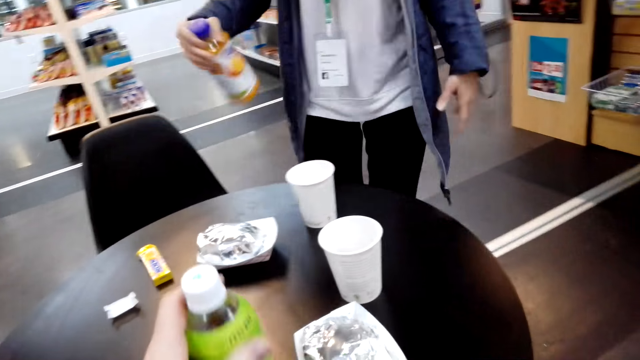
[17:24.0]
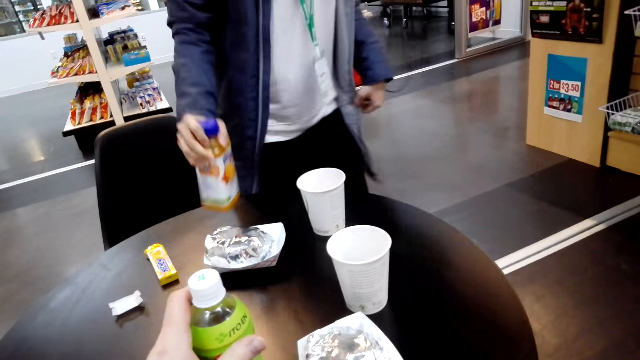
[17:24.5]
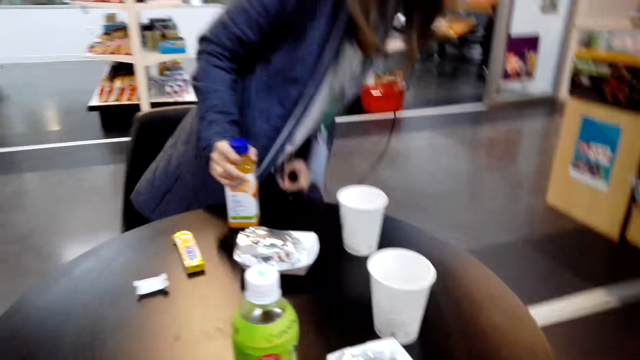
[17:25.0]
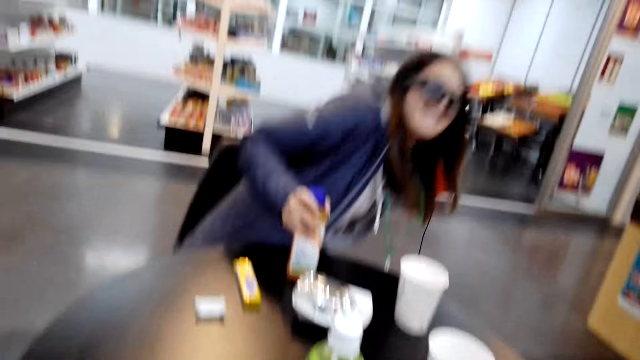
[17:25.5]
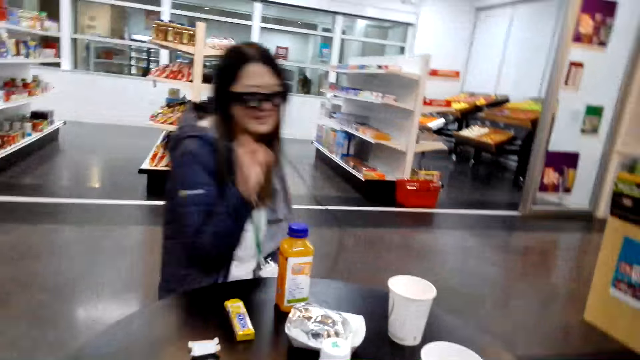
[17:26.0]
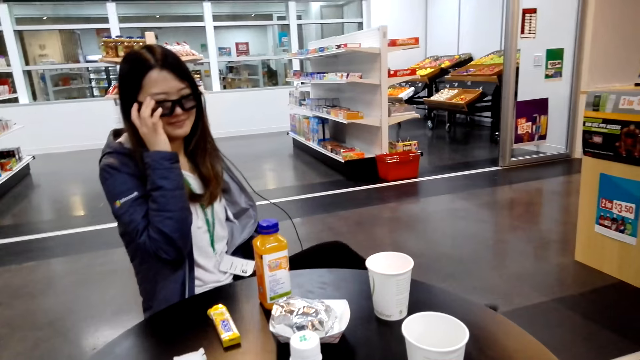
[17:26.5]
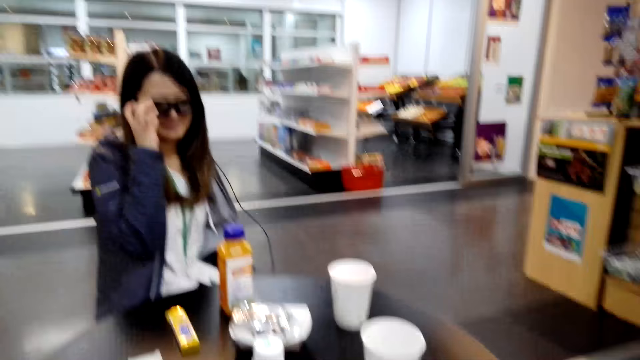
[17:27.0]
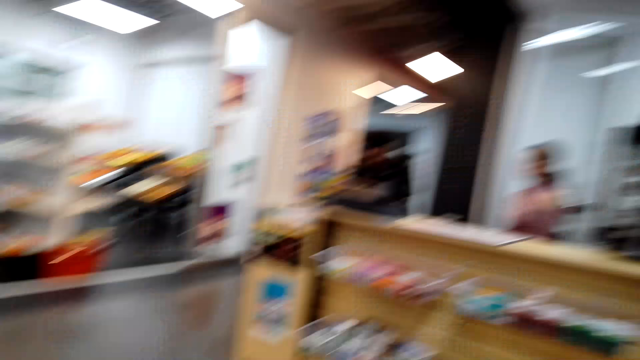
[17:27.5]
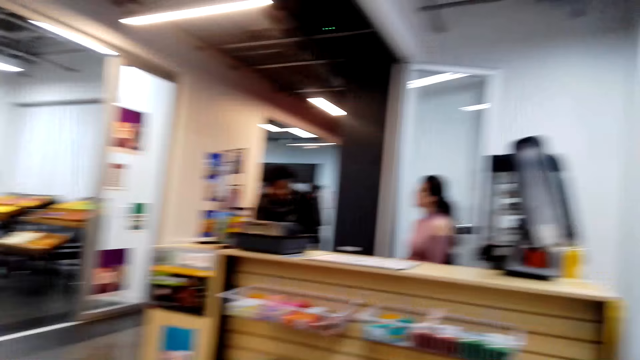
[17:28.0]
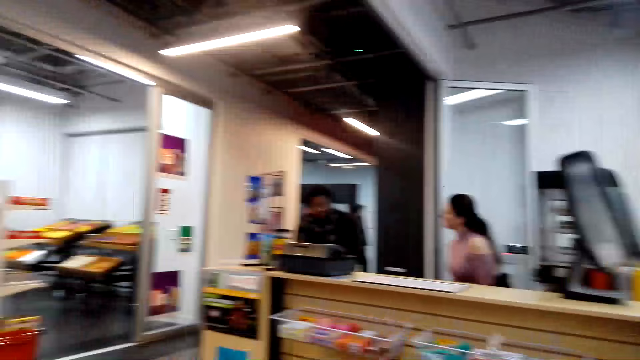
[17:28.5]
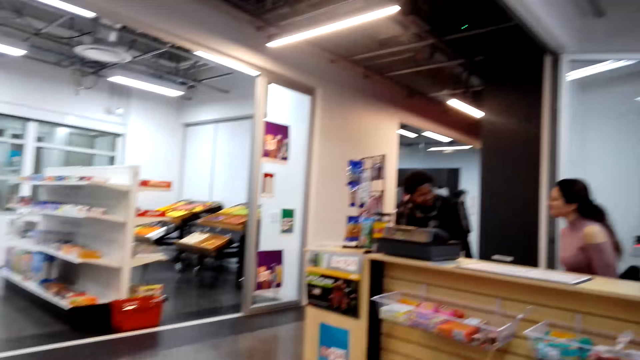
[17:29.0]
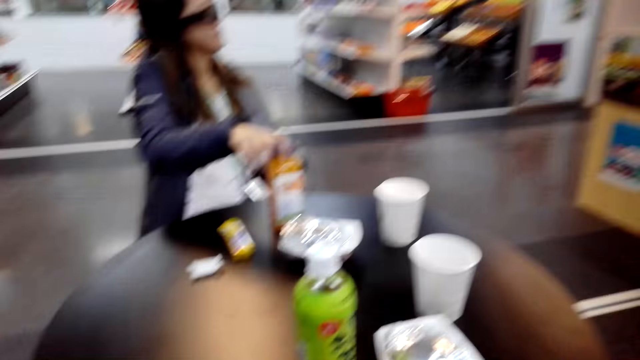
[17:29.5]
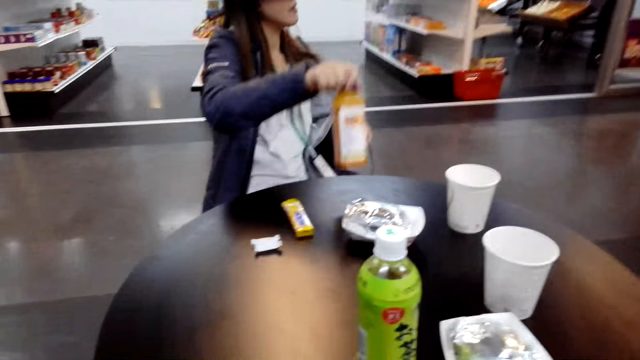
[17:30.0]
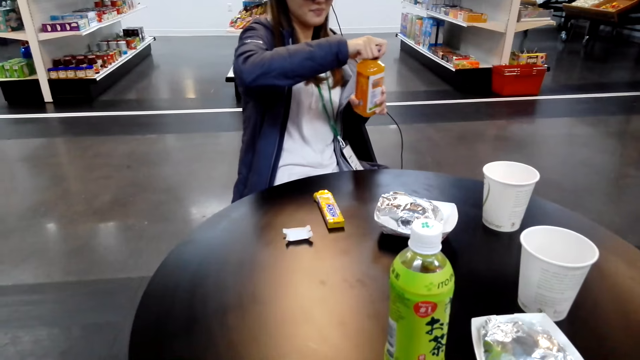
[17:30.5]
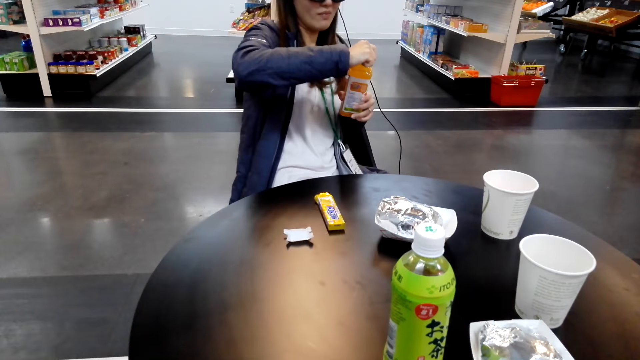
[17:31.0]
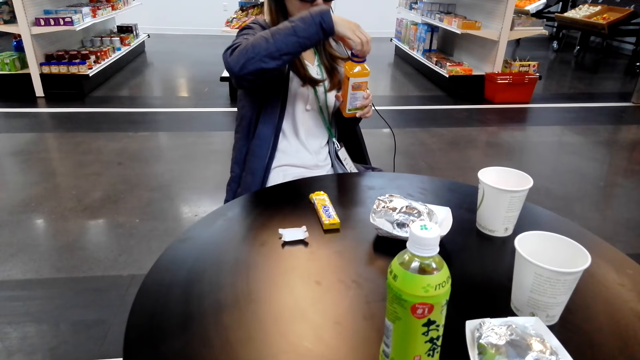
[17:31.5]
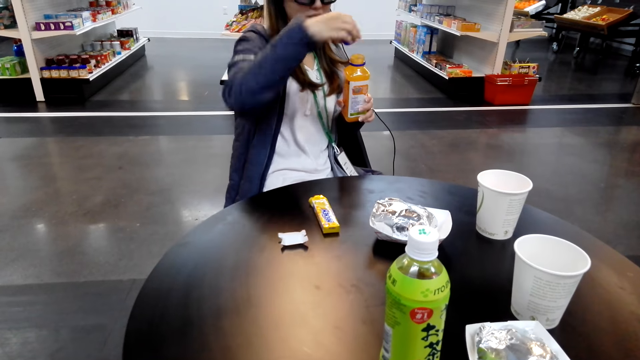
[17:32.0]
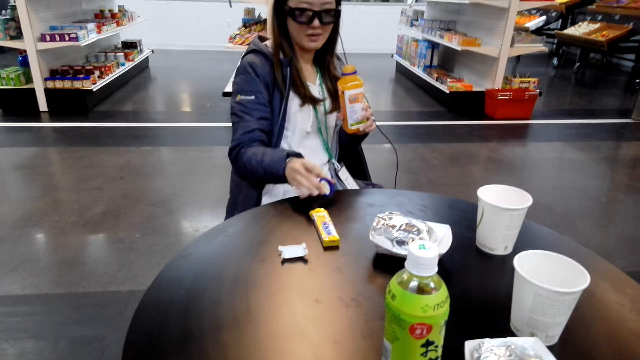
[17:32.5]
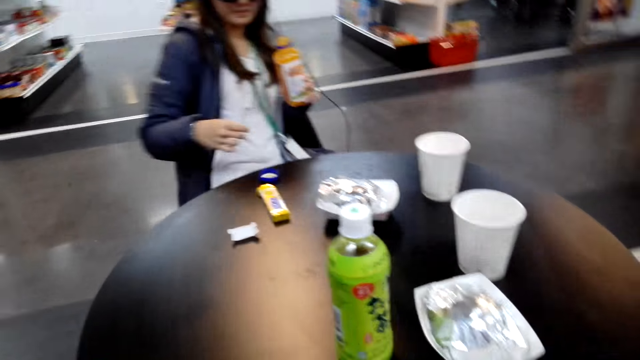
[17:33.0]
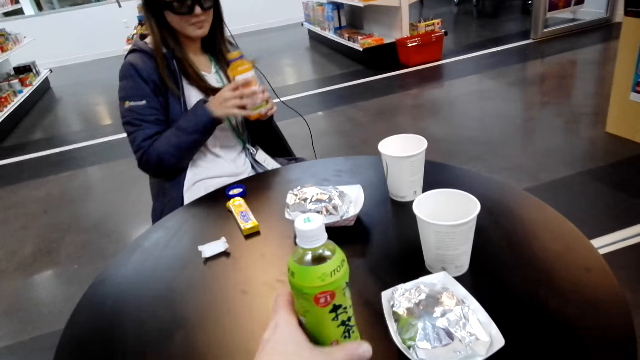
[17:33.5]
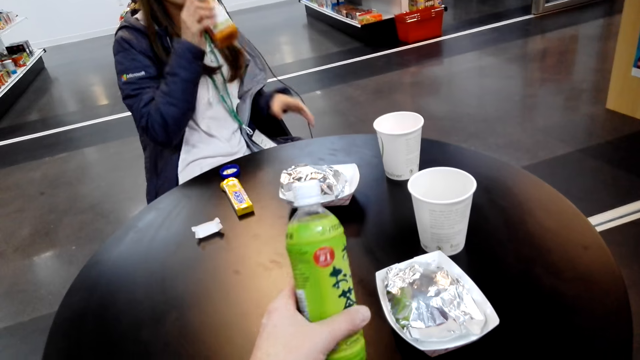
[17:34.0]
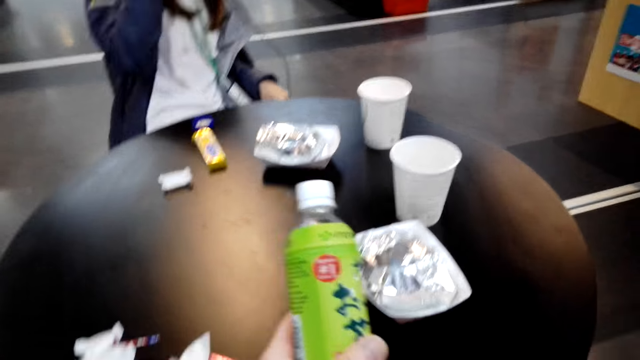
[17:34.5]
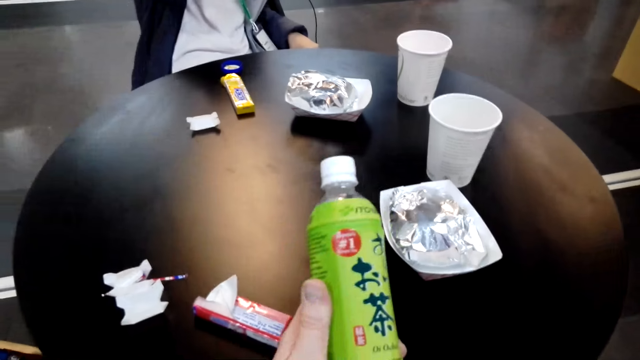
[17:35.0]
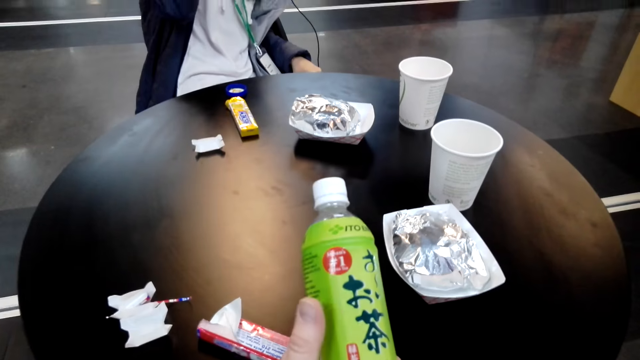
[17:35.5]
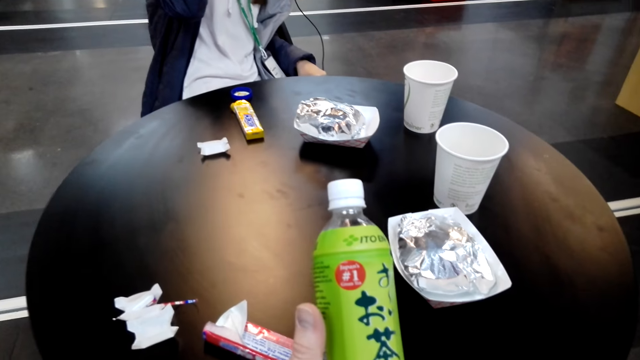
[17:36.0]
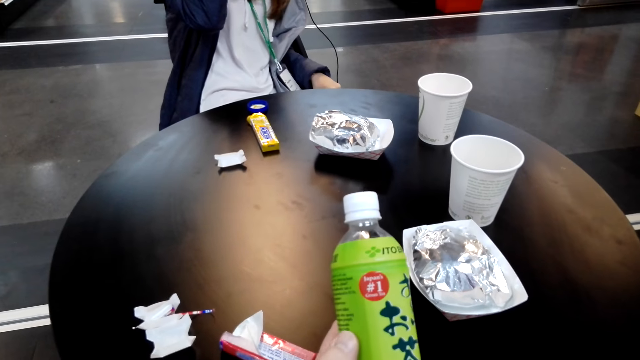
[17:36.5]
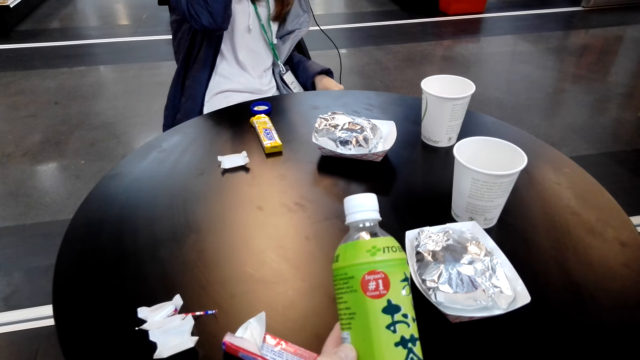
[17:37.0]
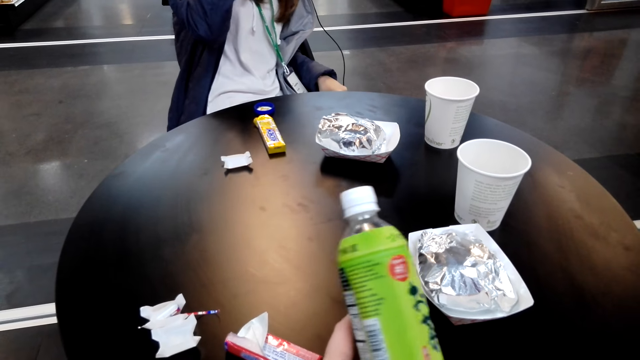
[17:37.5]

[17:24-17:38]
The lady shakes the bottle of something. The camera wearer touches a bottle on the table. They let go of the bottle. The lady puts the bottle on the table and sits at the table. The lady lets go of the bottle and adjusts the sunglasses. A man stands at the desk. The lady takes the bottle of something from the table, opens the bottle, puts the bottle top on the table, lets go of the bottle top and hands the bottle to her left hand. The camera wearer takes a bottle from the table. The lady drinks from the bottle. The camera wearer reads the water bottle. They hold the bottle.

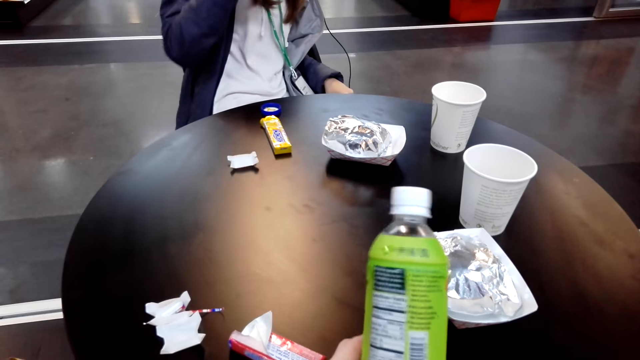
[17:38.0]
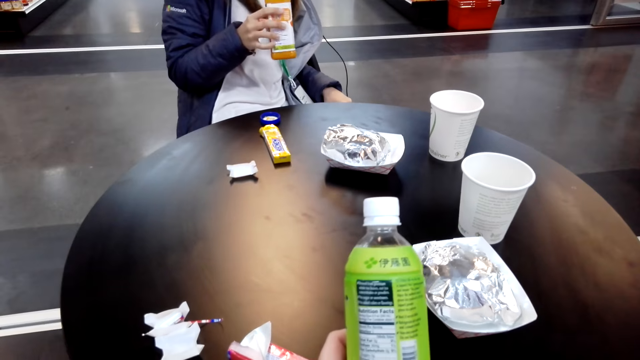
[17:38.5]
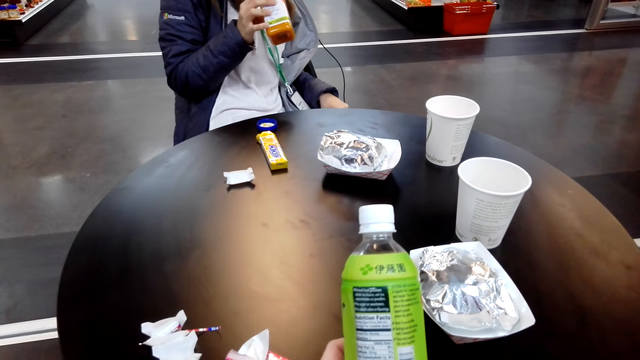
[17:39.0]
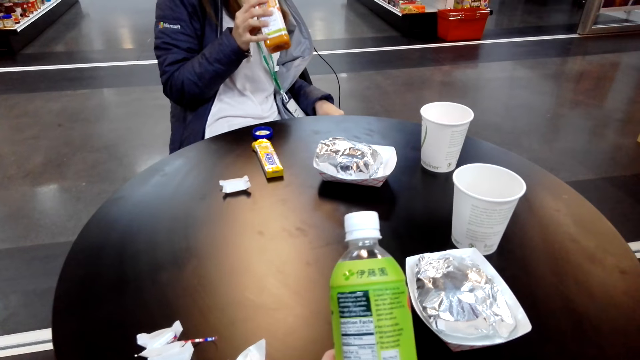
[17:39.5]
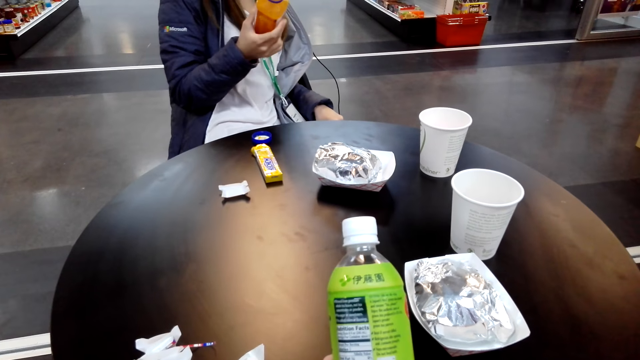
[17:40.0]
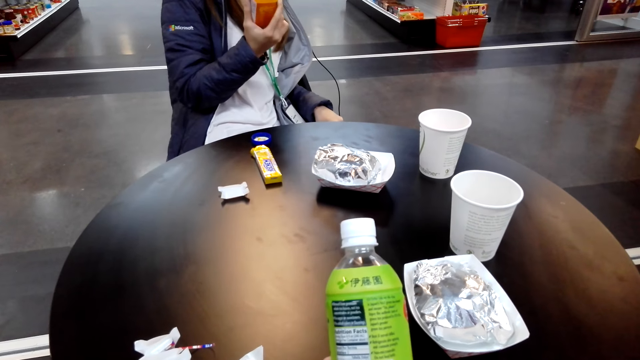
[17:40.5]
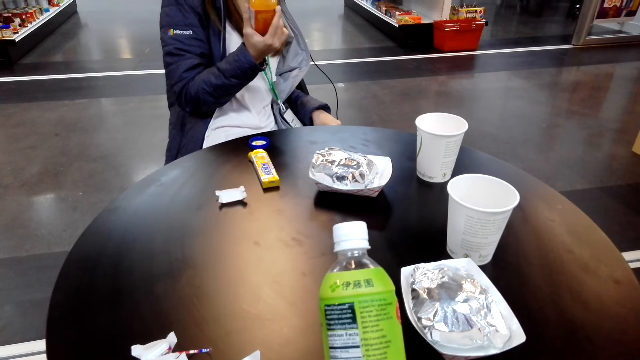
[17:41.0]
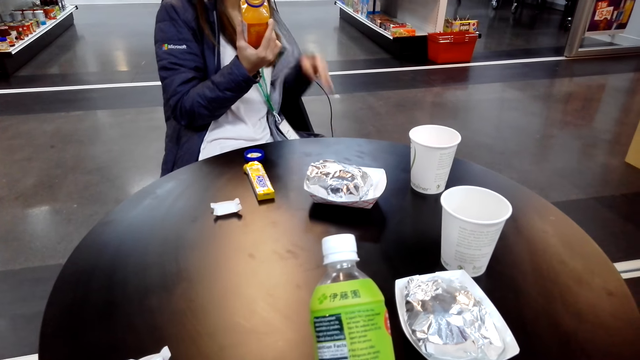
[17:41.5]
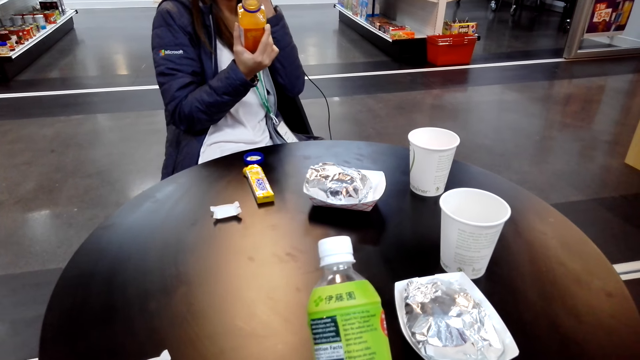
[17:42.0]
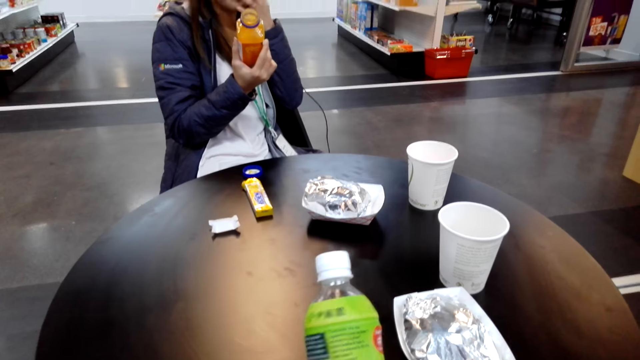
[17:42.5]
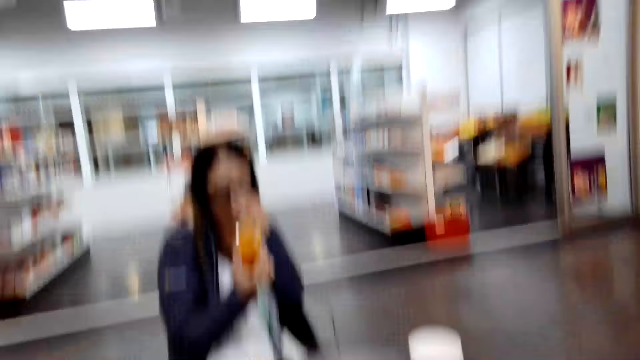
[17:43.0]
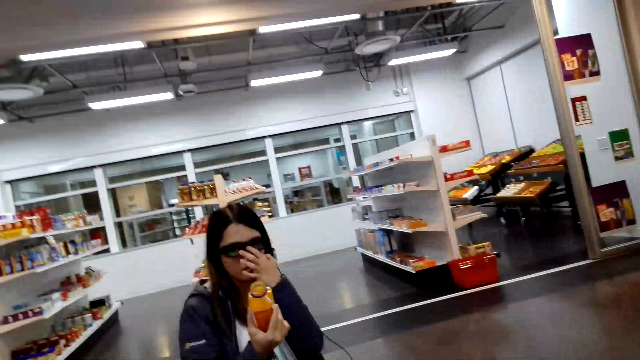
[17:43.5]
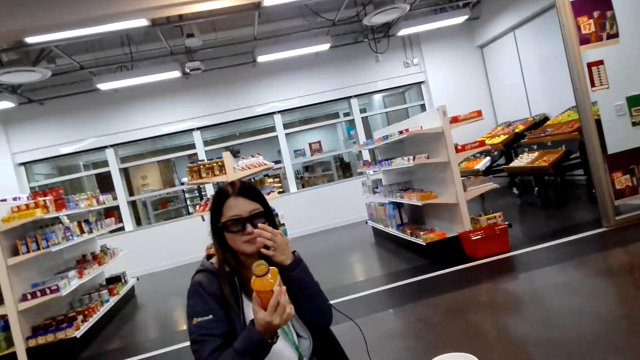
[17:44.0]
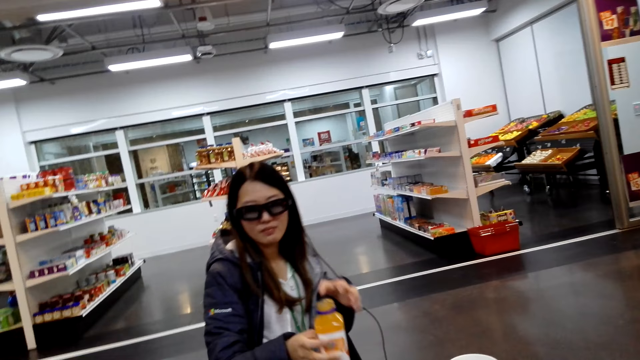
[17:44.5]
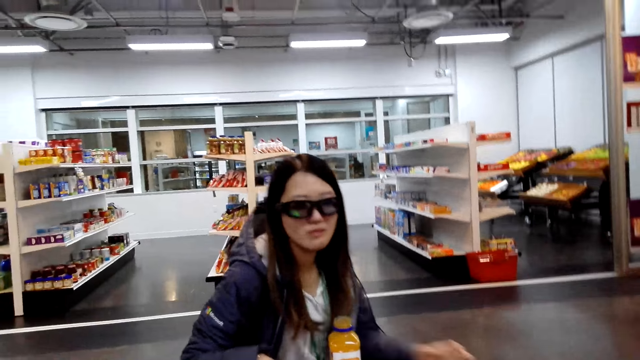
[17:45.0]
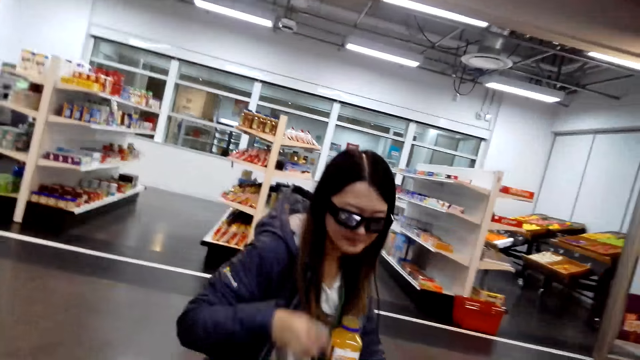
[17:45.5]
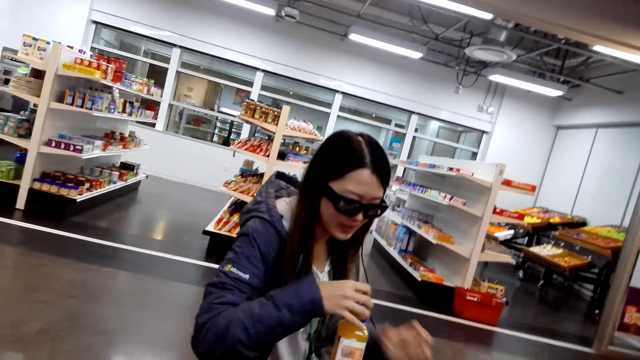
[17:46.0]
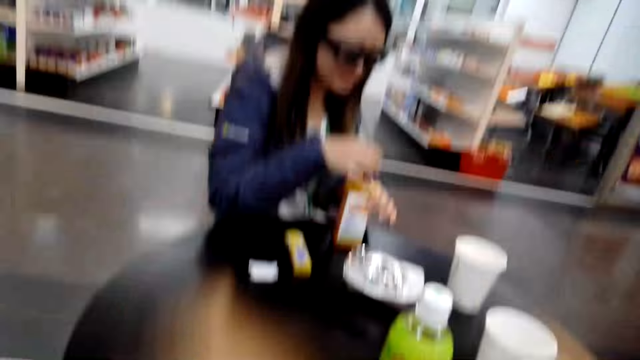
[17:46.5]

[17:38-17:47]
The camera wearer rotates the bottle in hand. The lady lowers the bottle, looks at the bottle, adjusts her sunglasses, lets go of the sunglasses and puts the bottle on the table.
